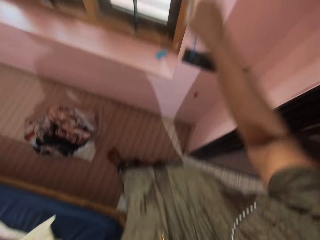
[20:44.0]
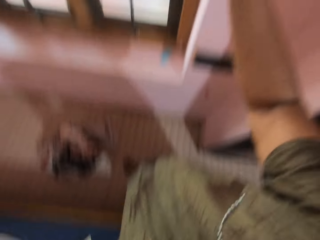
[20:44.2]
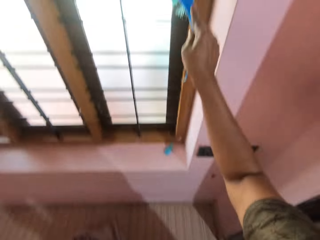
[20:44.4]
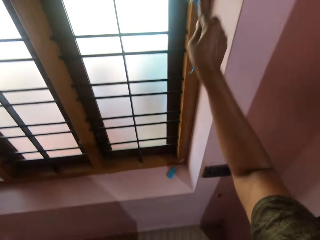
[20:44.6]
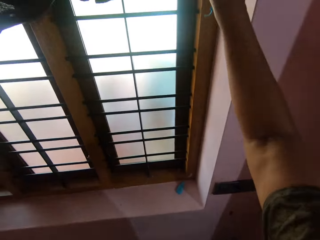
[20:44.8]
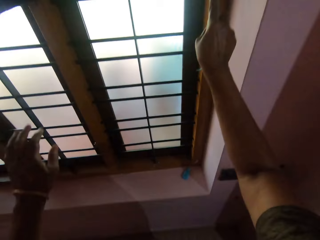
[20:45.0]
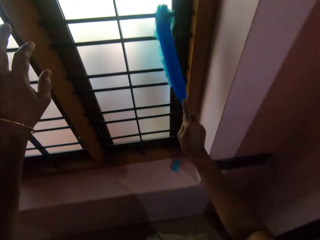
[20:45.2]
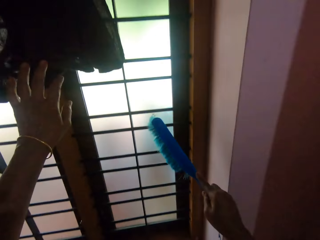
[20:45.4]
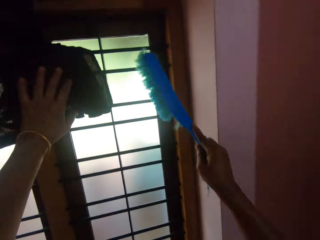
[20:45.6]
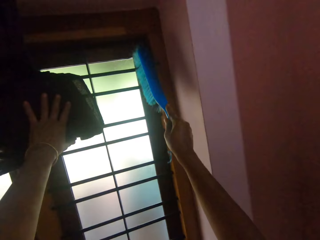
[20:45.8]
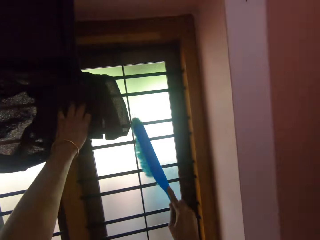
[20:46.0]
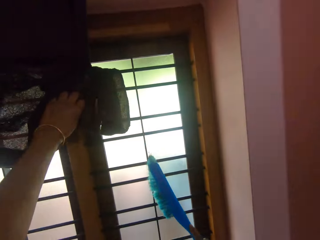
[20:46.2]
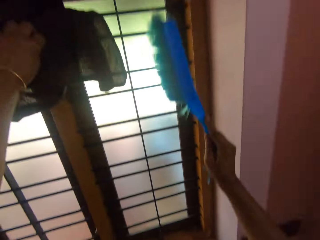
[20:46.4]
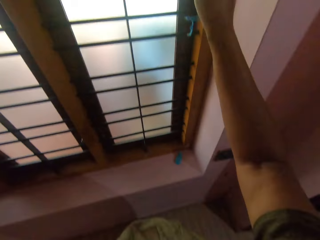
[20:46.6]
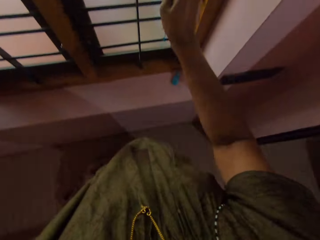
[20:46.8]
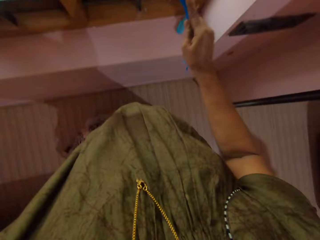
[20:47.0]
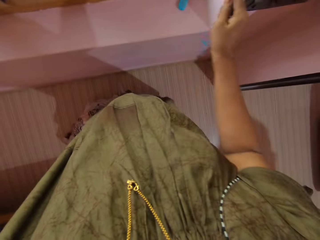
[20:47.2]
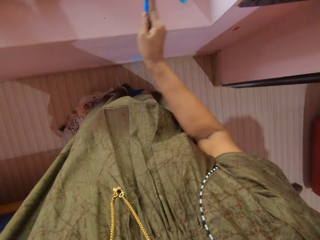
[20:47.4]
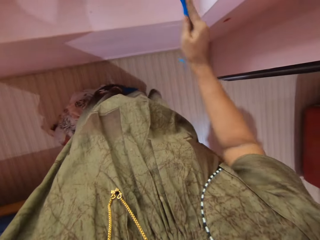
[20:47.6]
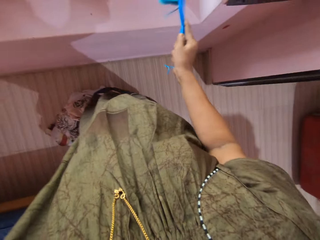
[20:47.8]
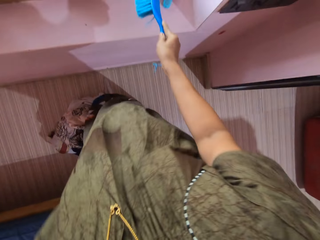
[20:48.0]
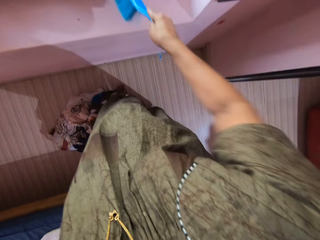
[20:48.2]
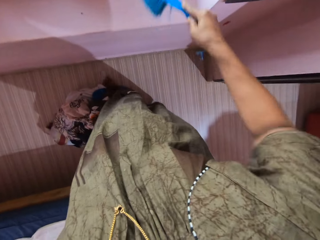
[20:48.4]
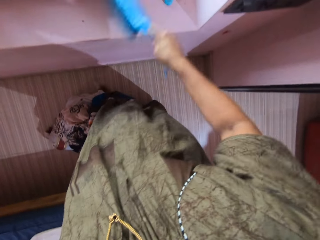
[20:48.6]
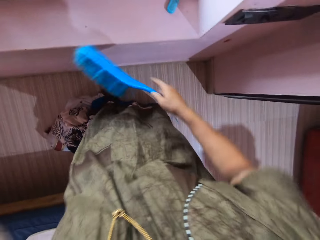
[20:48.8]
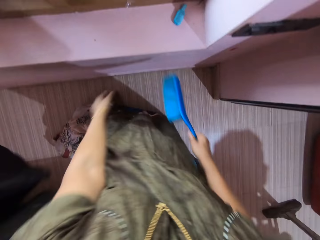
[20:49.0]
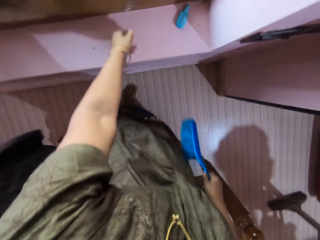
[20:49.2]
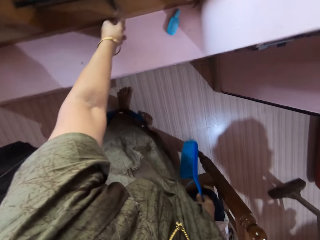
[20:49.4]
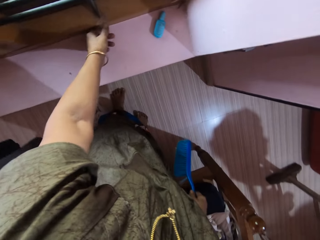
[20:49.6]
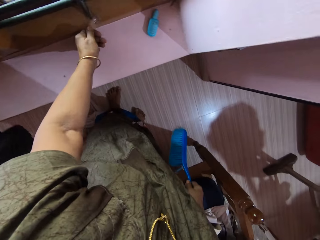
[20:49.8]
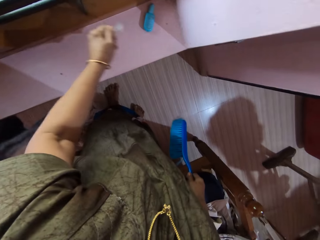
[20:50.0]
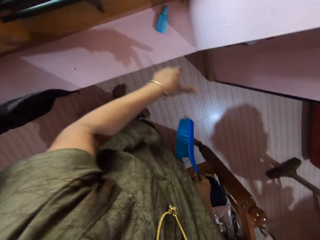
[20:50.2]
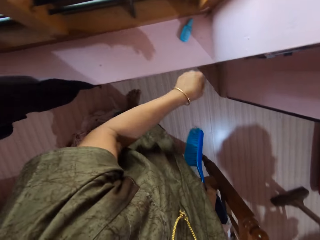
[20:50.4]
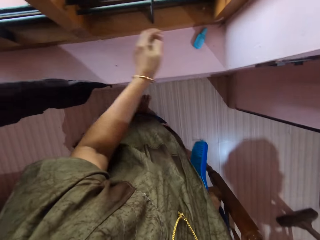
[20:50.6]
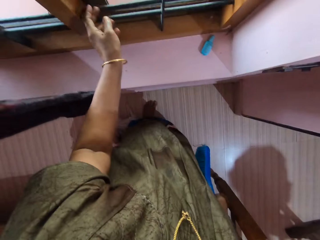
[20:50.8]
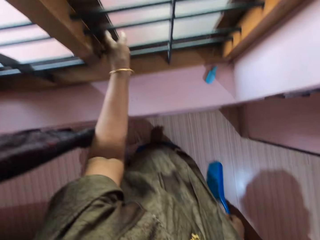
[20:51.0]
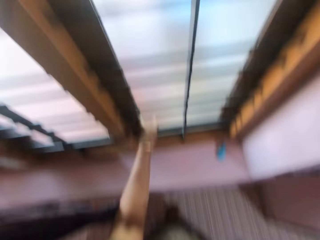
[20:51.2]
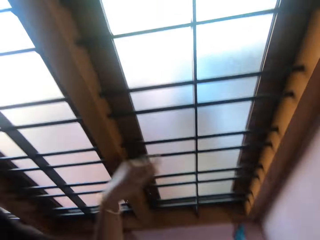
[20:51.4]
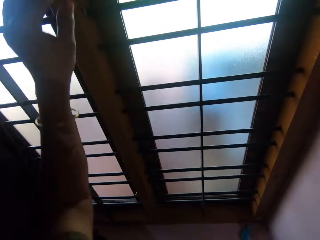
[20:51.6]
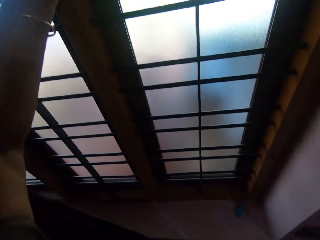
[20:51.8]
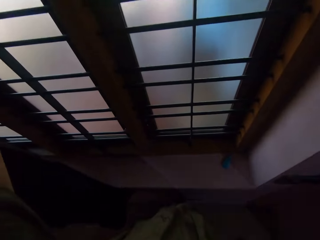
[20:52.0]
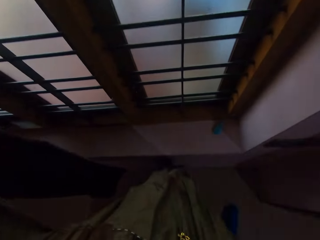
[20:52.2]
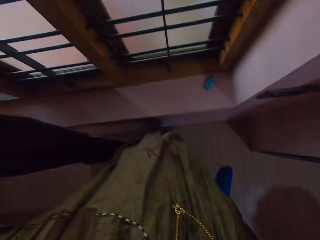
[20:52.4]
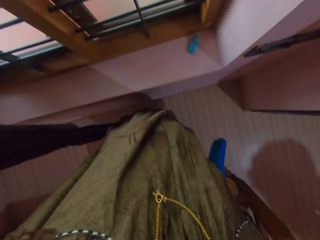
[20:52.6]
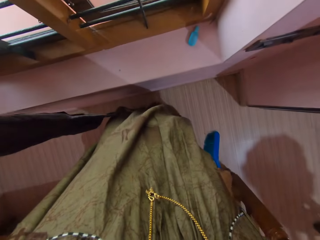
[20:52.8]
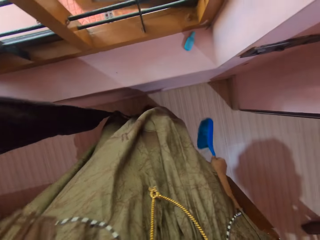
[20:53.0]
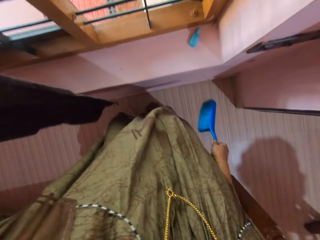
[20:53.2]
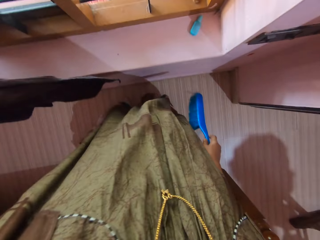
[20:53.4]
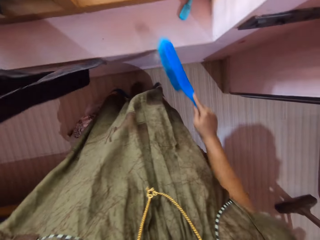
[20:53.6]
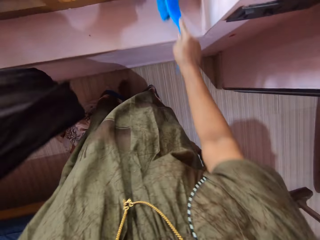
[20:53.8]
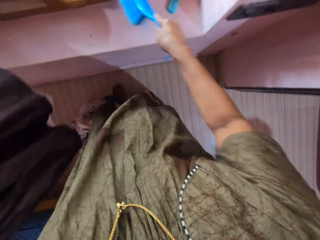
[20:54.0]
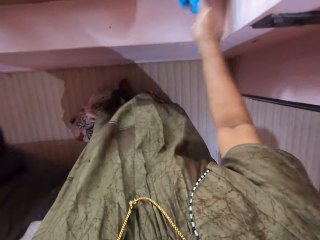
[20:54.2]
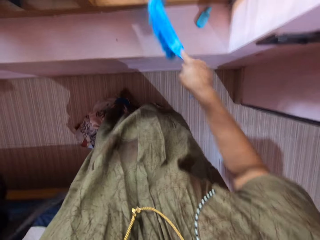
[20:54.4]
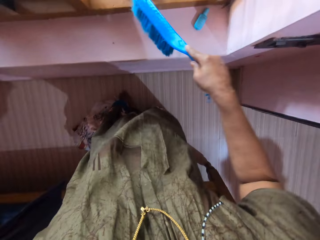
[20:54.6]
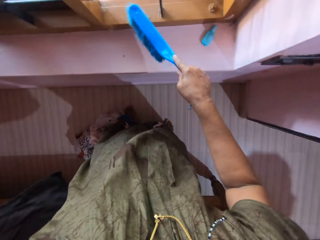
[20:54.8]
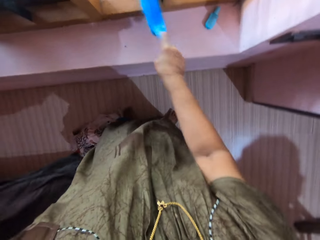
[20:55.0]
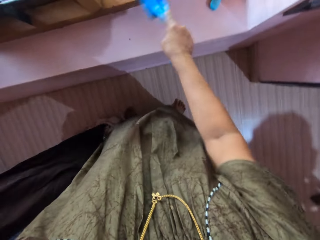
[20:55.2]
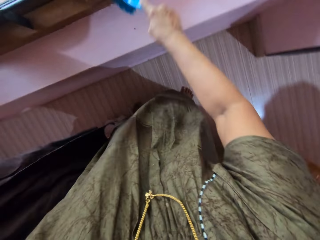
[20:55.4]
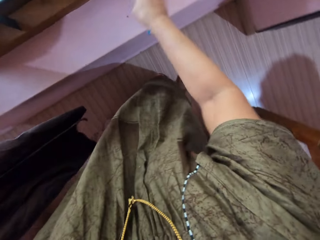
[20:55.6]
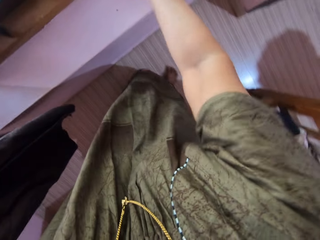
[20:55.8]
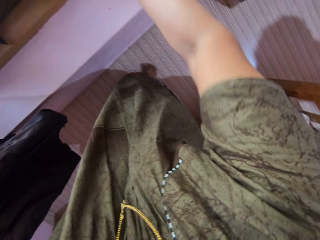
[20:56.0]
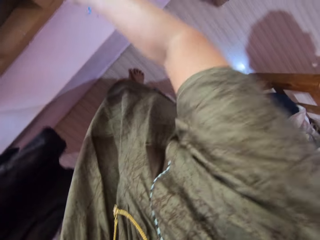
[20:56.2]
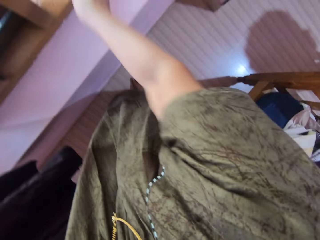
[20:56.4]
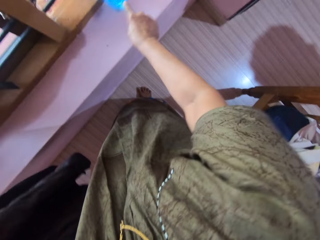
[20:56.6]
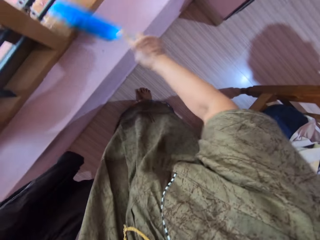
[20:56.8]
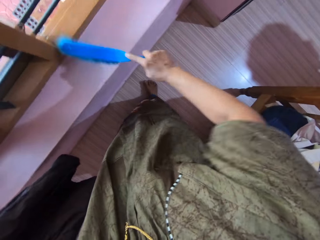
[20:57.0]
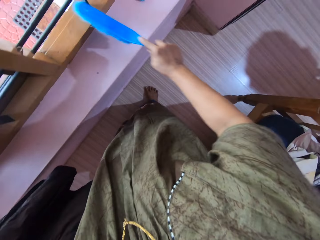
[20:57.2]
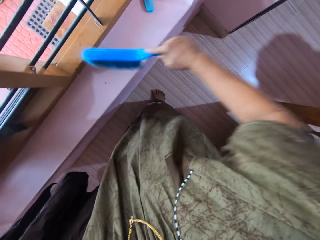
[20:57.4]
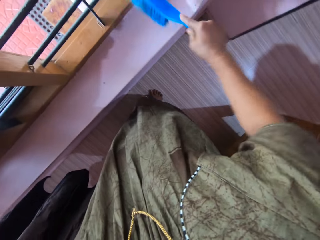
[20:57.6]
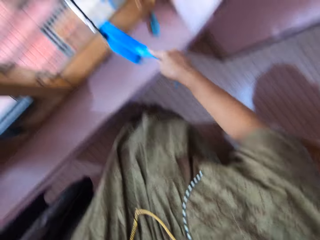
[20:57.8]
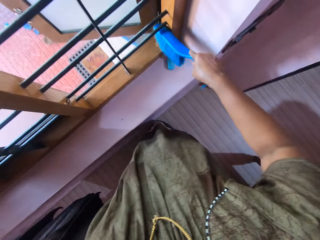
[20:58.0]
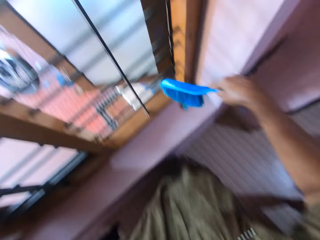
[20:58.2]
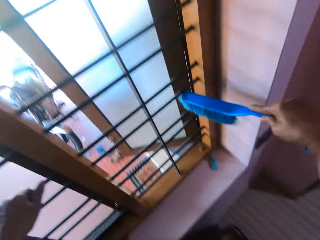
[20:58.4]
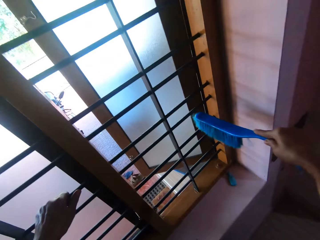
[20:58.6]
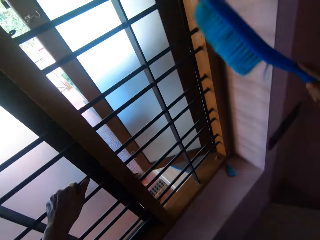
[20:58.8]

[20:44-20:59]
The camera wearer cleans the window with the brush. They pick the paper from the window and drop the paper on the floor. They open the window. They clean the window with the brush.

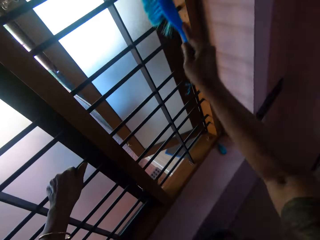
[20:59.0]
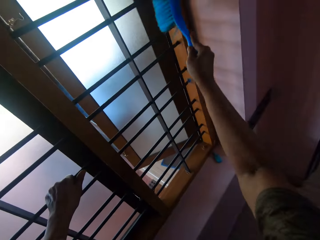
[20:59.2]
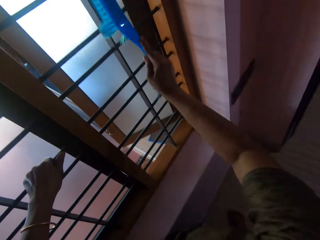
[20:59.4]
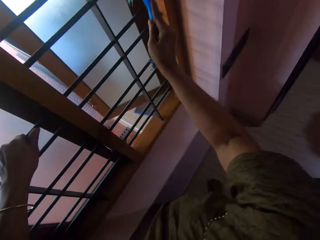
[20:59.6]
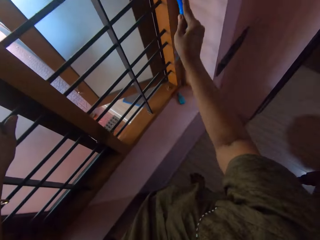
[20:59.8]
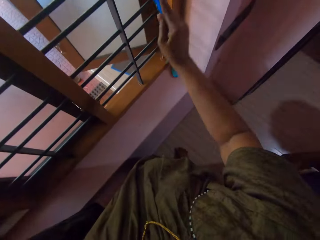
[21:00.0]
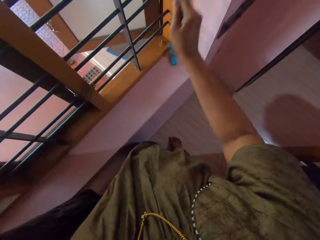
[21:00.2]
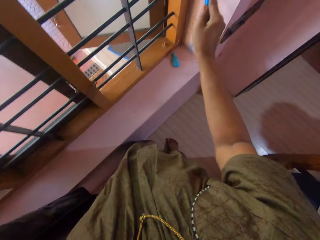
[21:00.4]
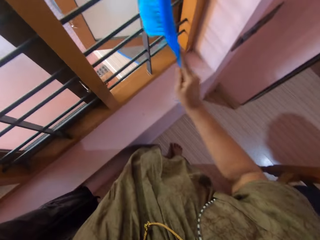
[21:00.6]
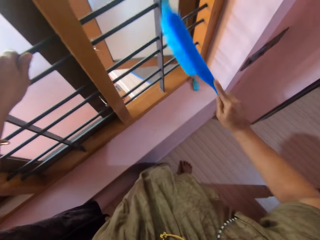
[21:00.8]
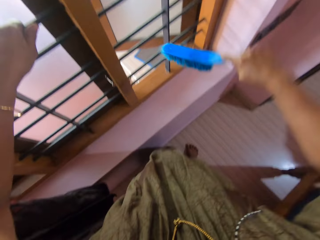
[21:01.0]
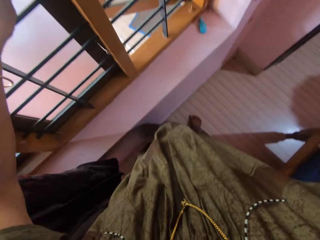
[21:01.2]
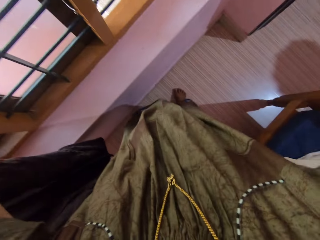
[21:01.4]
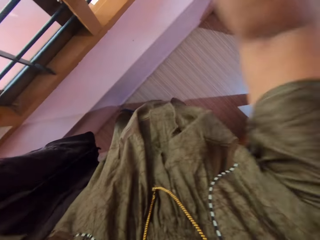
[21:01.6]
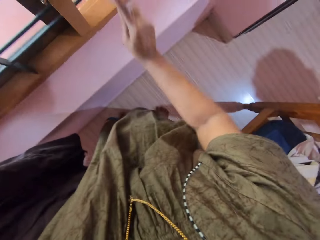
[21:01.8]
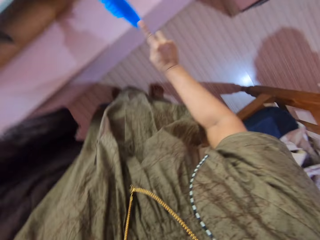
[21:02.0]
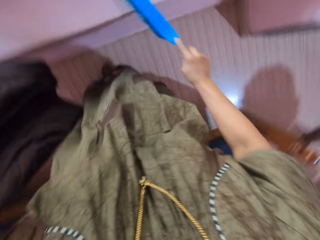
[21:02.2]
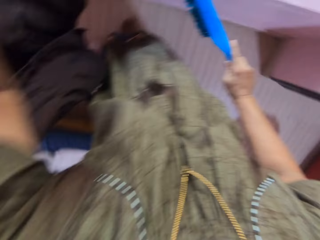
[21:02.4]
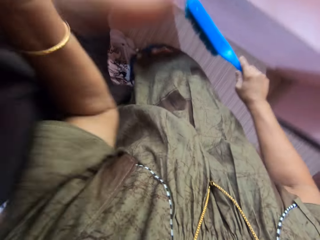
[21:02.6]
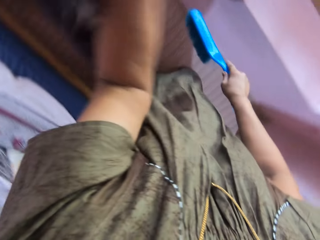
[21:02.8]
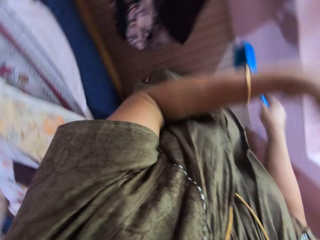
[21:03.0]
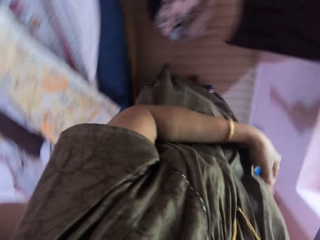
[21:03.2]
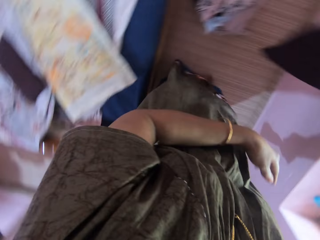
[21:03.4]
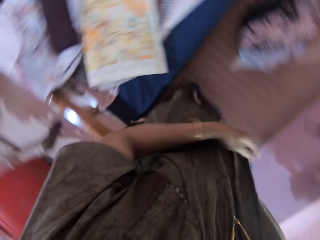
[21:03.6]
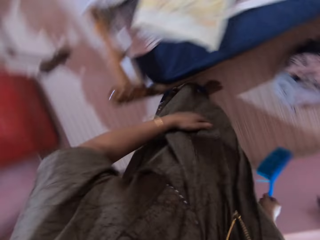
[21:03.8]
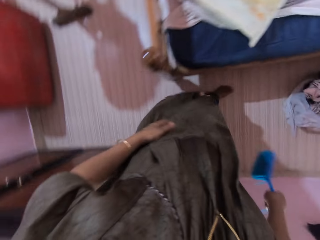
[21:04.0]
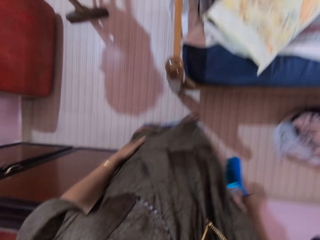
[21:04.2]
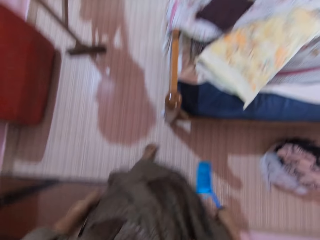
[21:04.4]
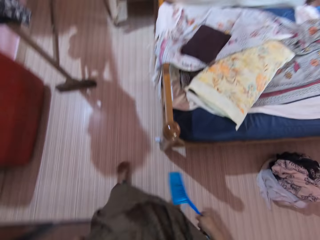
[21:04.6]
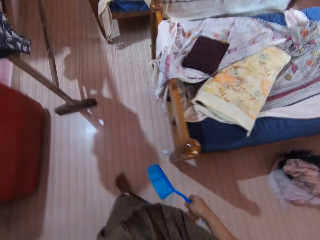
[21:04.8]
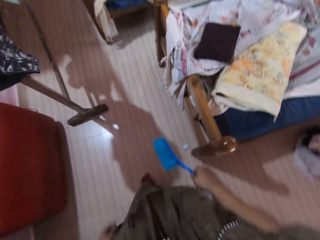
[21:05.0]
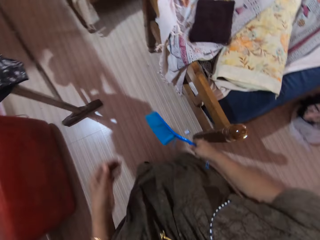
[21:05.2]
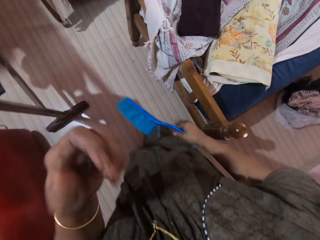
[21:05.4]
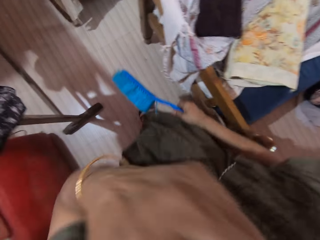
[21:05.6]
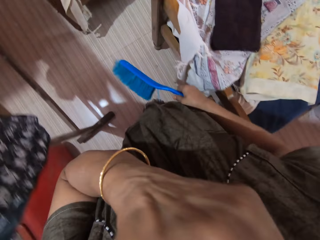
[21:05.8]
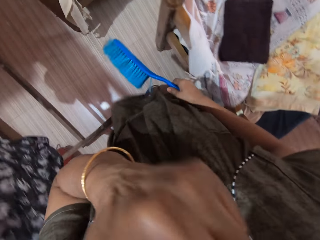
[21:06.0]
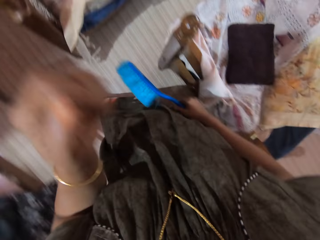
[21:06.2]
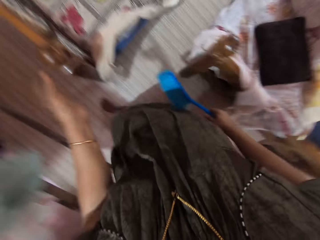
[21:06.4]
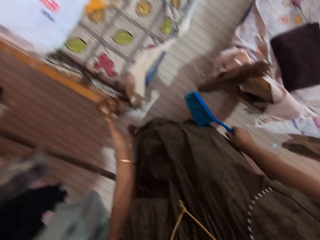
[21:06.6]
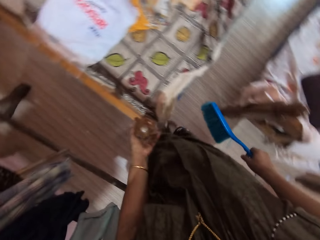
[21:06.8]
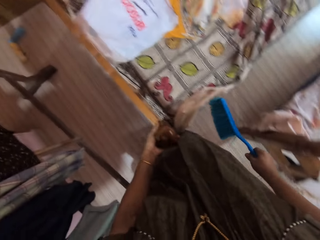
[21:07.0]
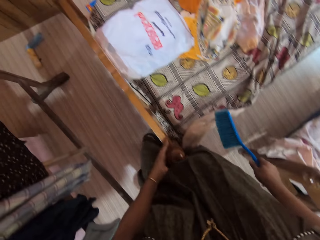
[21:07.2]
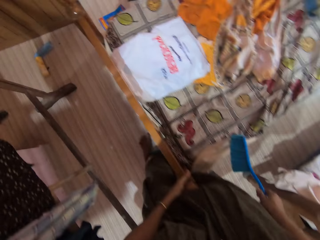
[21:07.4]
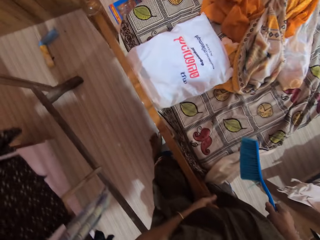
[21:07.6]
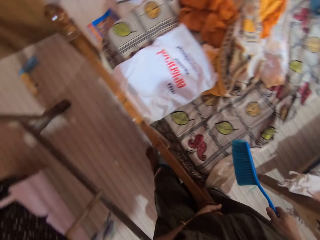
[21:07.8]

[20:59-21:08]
The camera wearer walks around the room.
